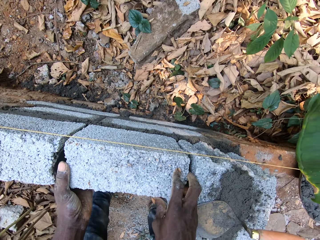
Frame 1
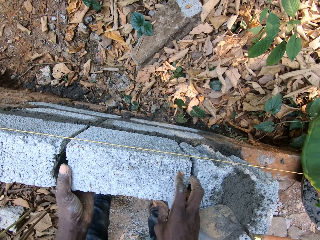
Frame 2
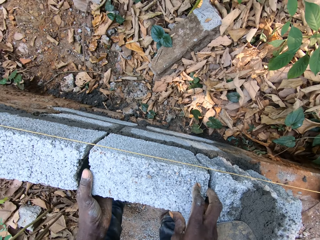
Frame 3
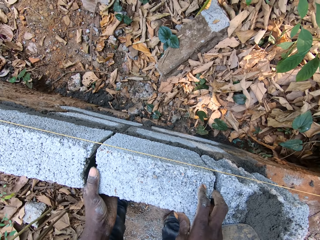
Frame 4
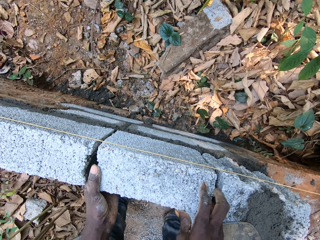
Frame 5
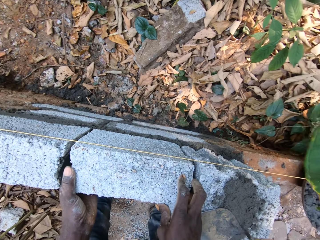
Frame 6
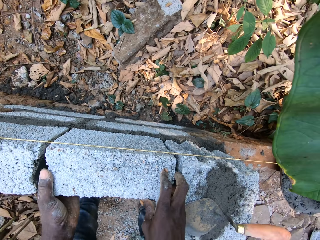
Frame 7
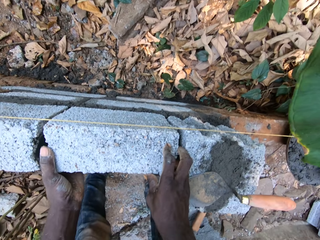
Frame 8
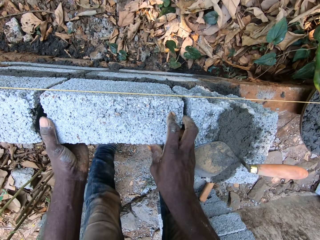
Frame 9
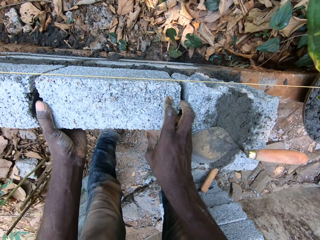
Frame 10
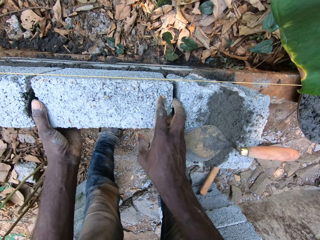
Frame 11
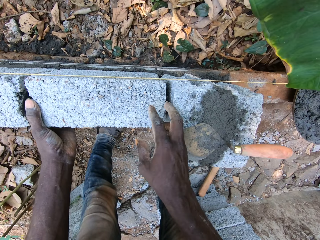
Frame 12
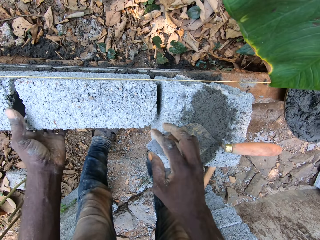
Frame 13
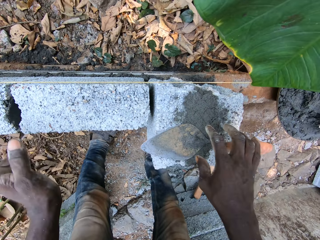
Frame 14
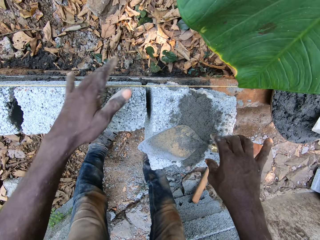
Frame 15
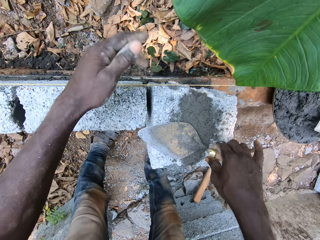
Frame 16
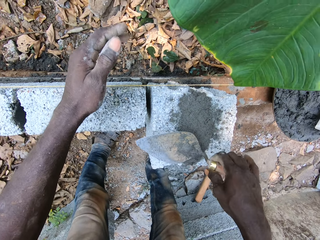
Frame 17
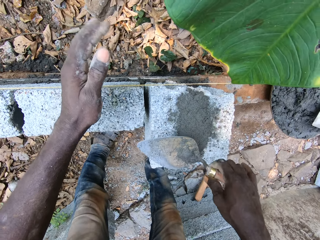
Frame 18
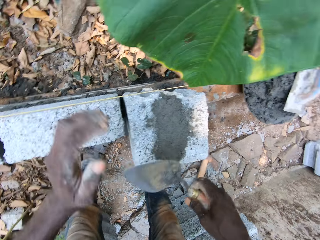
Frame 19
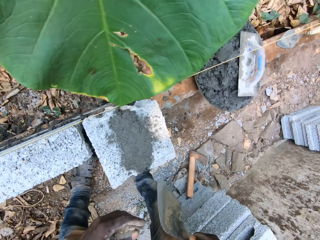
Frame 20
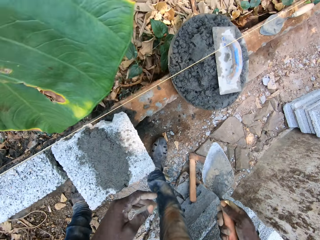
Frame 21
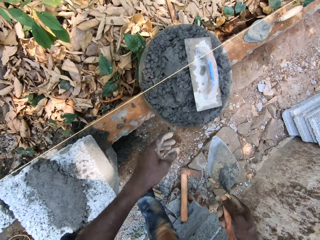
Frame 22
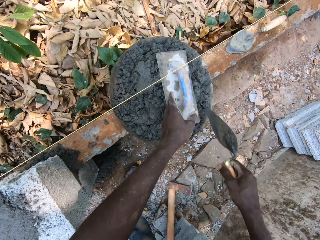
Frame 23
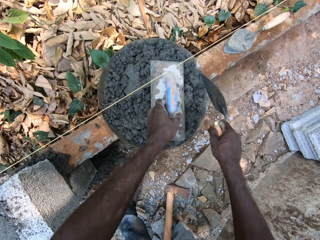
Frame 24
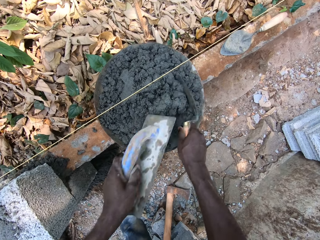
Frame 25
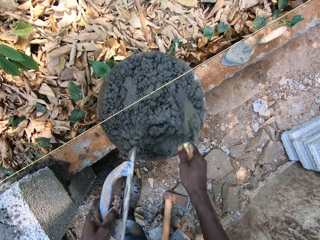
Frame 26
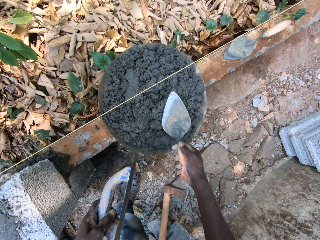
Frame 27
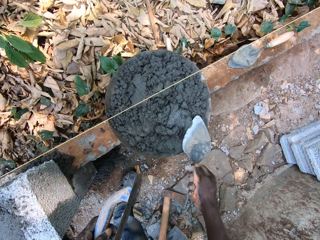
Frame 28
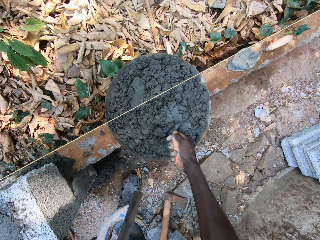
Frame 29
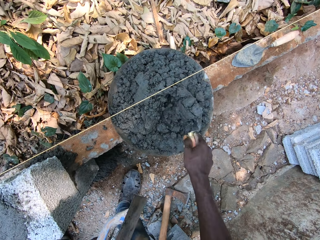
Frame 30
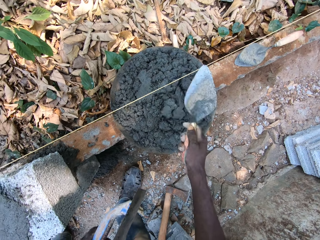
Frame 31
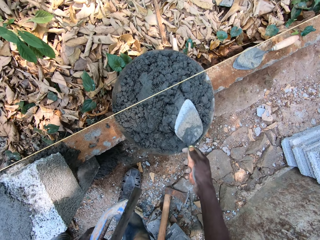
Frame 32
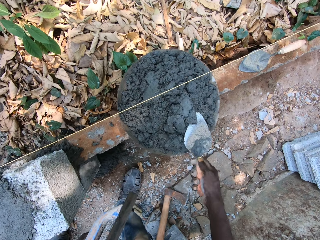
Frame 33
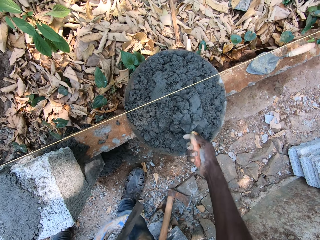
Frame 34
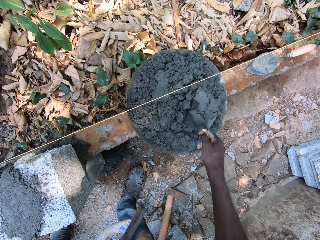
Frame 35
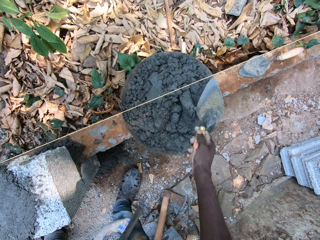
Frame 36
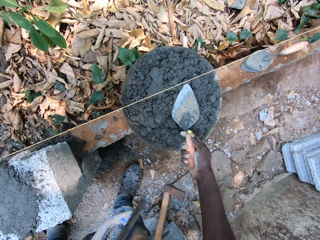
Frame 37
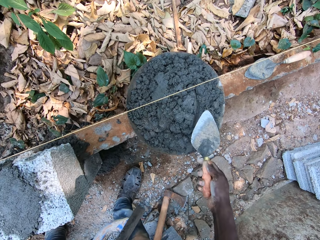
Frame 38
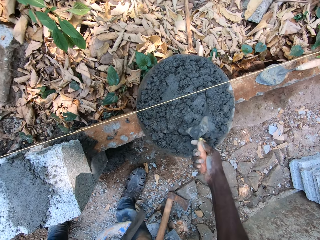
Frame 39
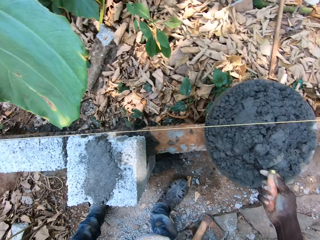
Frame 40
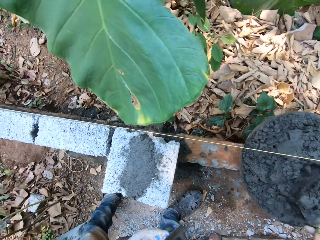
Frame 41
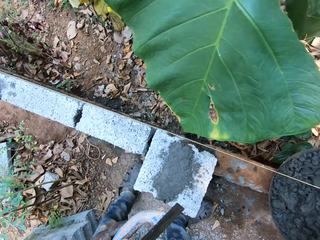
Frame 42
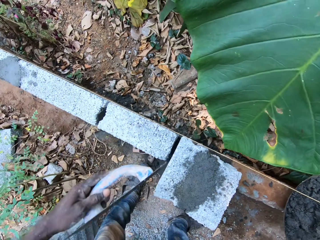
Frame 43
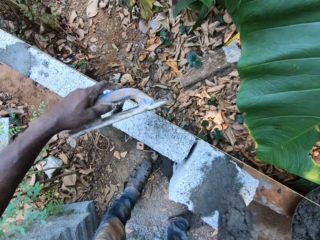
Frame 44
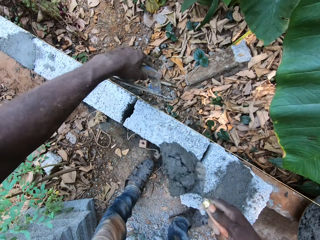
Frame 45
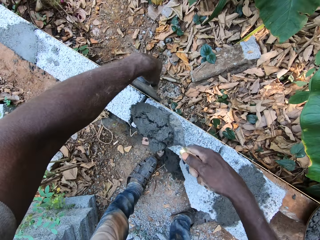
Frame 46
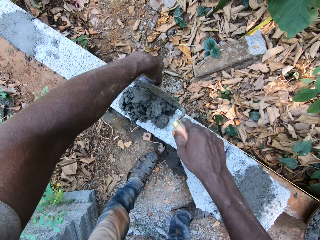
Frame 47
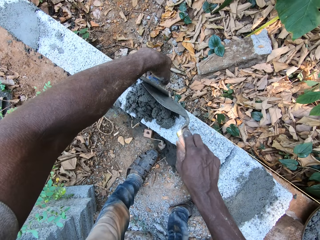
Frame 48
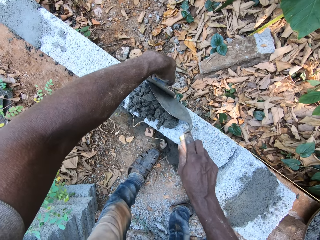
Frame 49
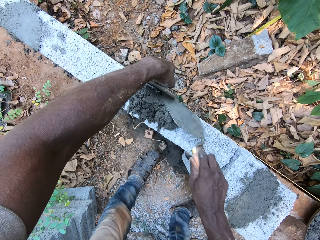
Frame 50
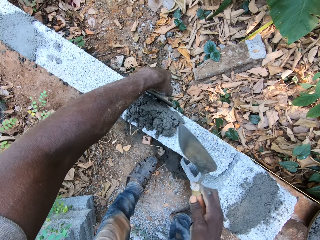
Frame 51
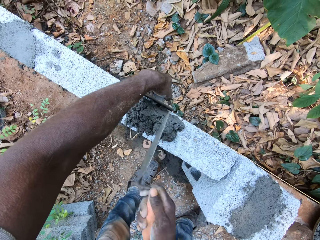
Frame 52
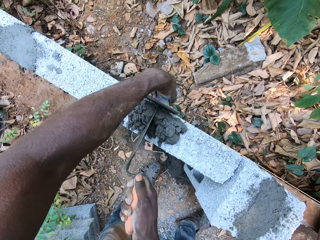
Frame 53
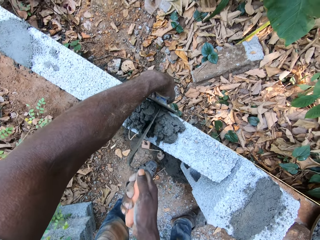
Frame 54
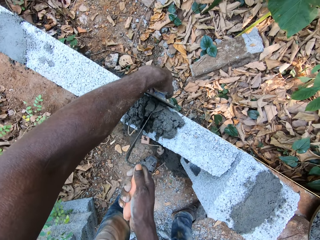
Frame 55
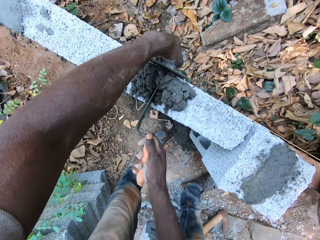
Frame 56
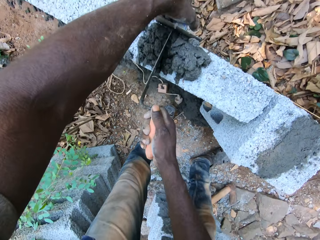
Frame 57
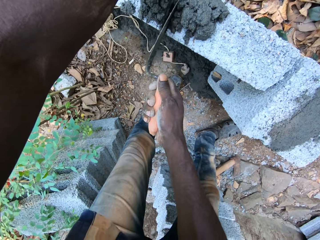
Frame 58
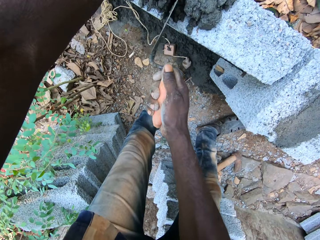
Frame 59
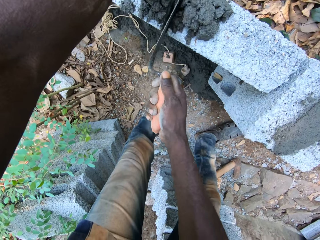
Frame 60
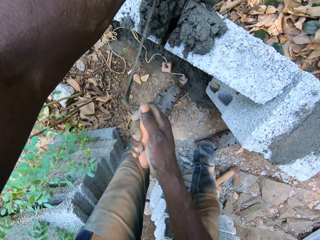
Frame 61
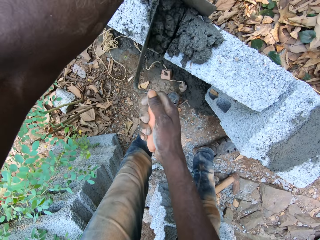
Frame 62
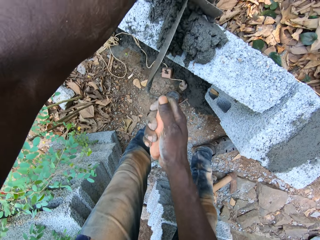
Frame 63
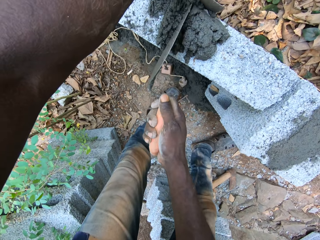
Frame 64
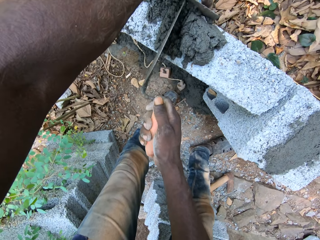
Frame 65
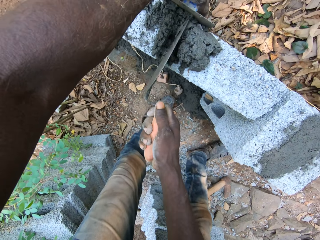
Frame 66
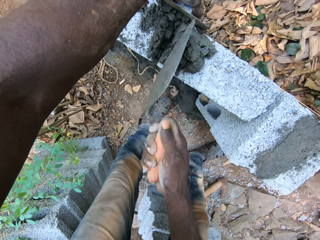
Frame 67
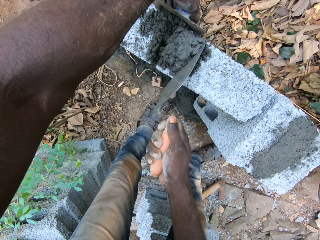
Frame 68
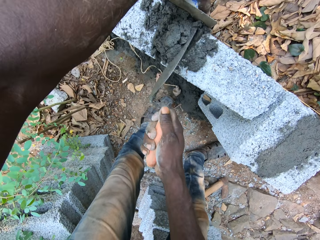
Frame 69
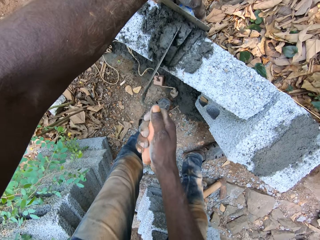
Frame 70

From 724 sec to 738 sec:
The camera wearer picks the trowel from the block with his right hand. He picks the wood float from the tray of cement with his left hand. He picks cement from the tray of cement with the trowel in his right hand. He applies cement on the block with the trowel in his right hand.

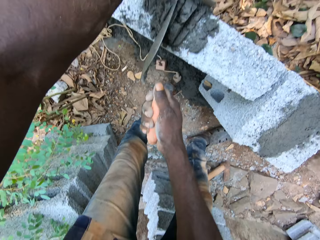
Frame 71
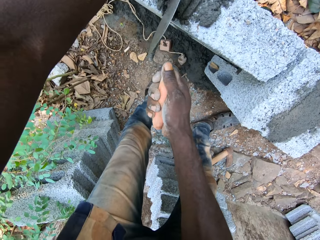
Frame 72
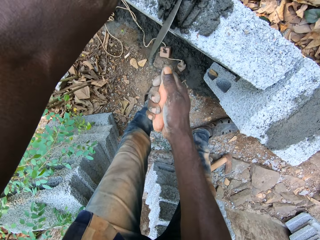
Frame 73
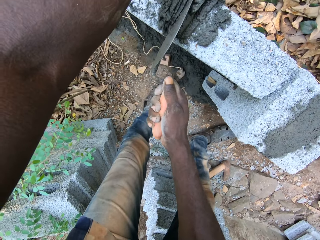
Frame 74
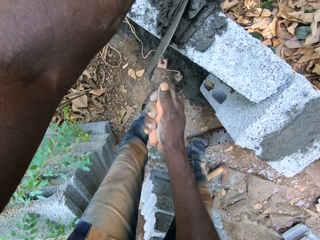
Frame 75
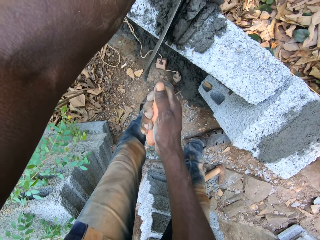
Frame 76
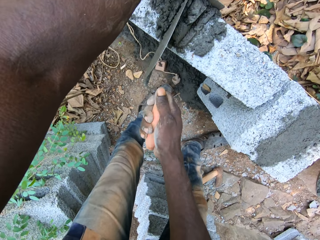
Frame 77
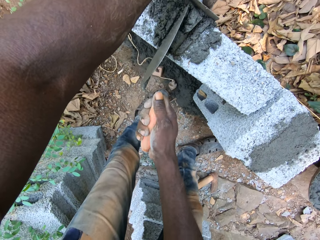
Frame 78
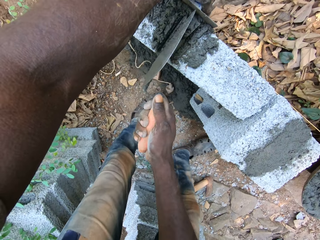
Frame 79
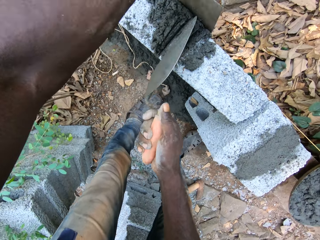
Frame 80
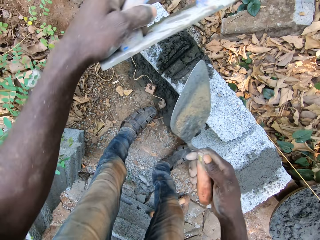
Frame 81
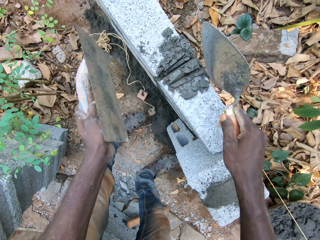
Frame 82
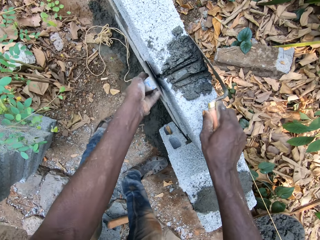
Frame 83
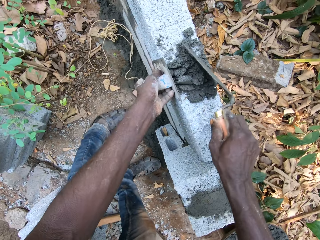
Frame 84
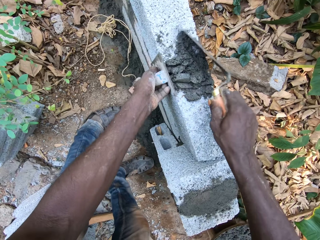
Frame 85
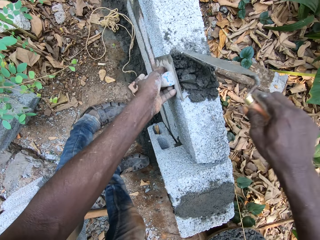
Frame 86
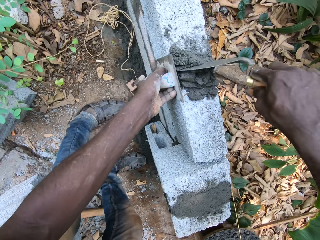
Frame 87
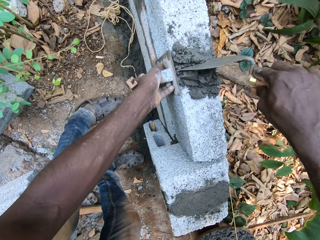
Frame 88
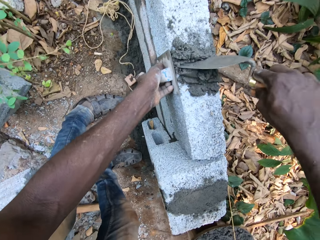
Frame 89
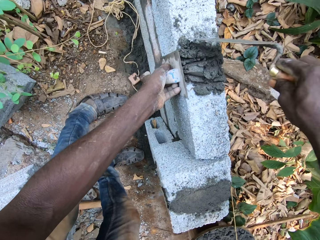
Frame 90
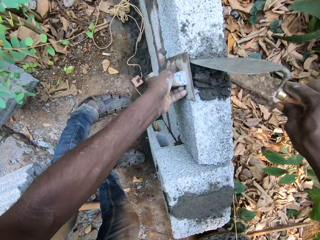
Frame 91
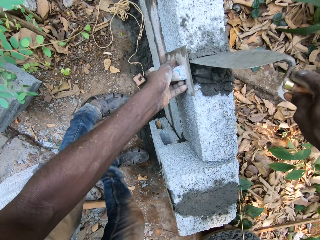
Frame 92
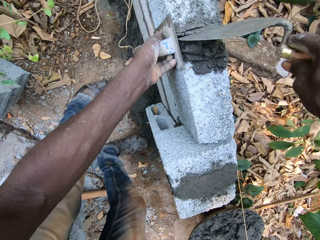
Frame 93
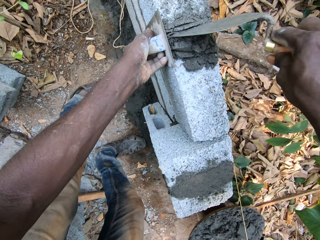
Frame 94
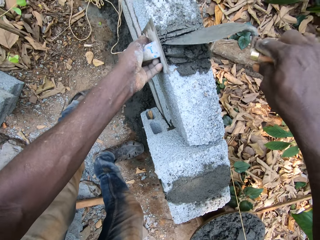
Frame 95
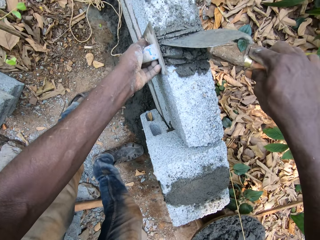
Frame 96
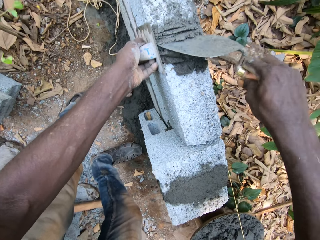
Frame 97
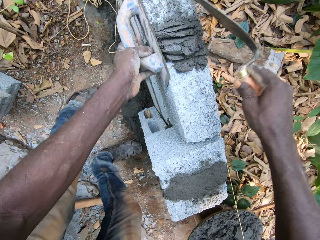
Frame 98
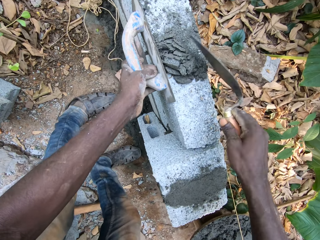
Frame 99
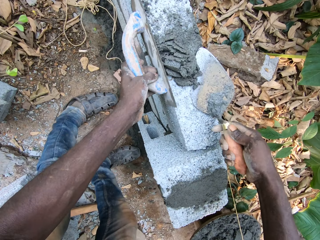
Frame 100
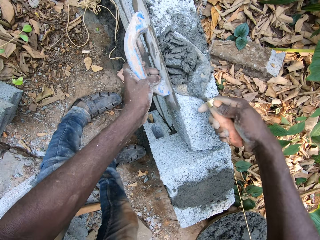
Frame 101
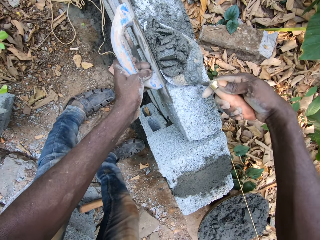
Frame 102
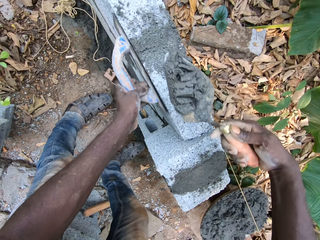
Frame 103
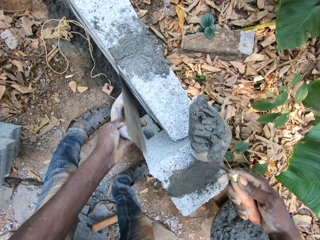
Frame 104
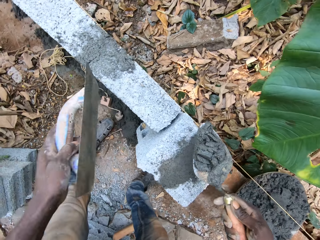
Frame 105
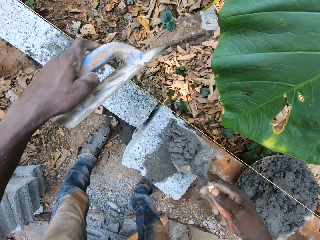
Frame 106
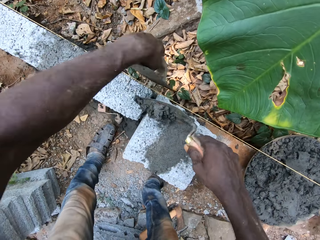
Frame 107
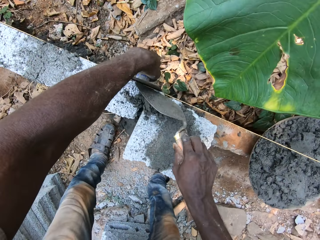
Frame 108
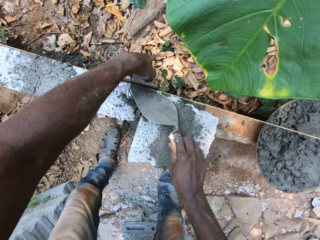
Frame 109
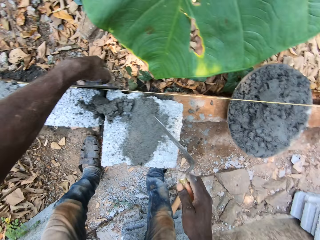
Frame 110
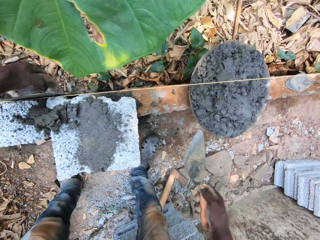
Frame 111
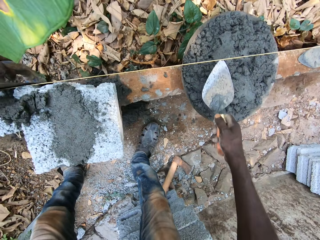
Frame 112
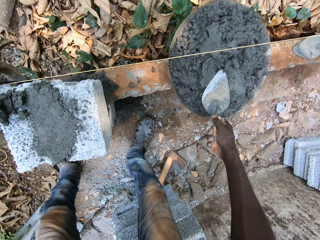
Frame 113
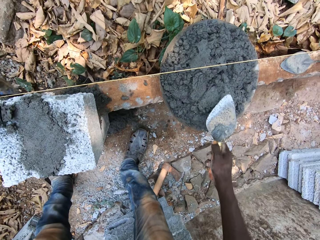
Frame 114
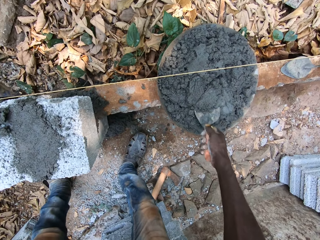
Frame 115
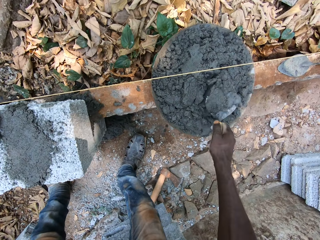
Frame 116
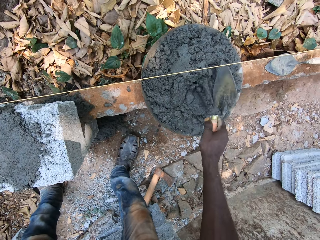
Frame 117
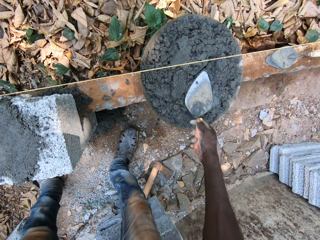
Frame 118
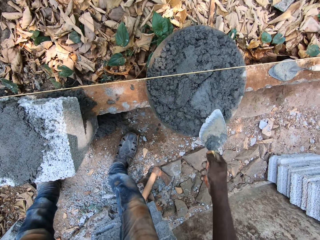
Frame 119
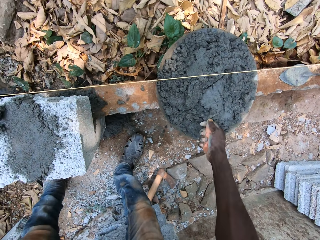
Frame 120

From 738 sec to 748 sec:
The camera wearer picks cement from the tray of cement with the trowel in his right hand.
